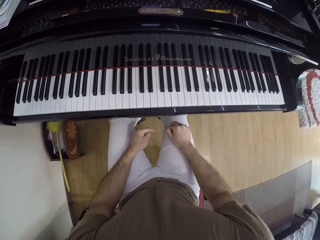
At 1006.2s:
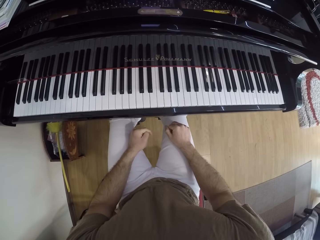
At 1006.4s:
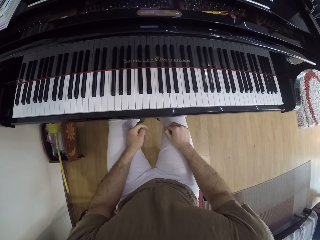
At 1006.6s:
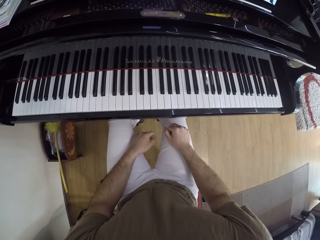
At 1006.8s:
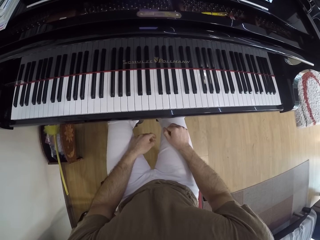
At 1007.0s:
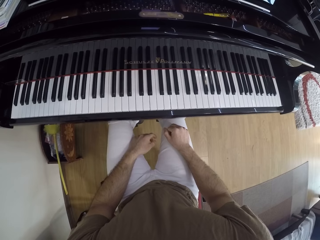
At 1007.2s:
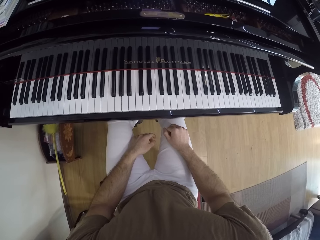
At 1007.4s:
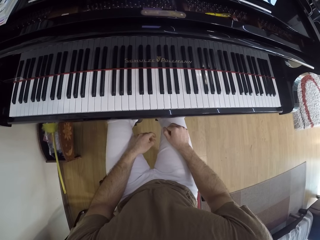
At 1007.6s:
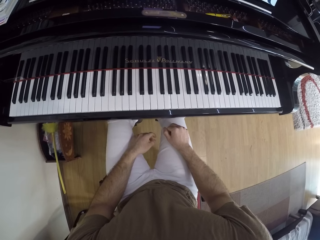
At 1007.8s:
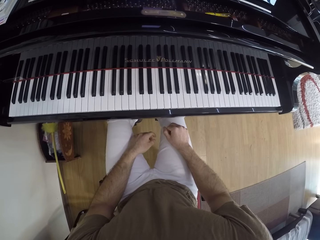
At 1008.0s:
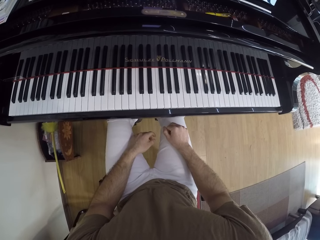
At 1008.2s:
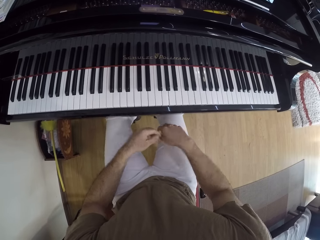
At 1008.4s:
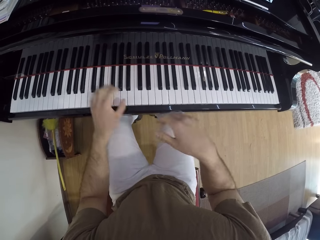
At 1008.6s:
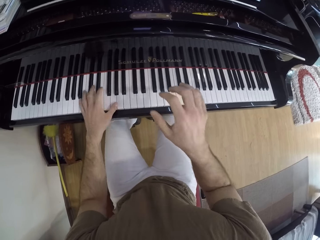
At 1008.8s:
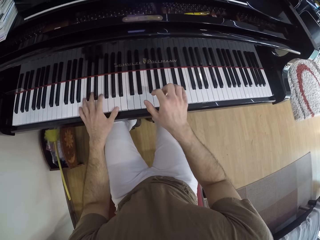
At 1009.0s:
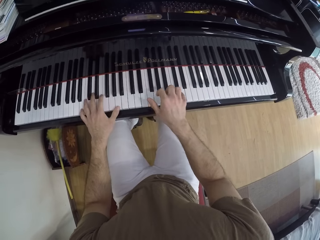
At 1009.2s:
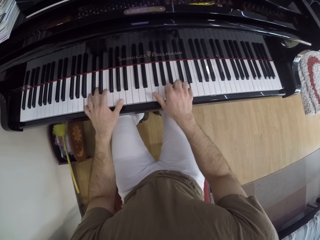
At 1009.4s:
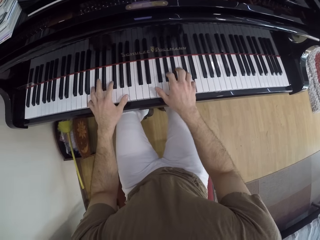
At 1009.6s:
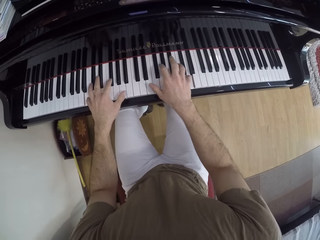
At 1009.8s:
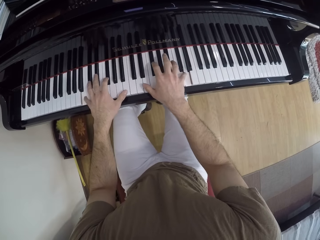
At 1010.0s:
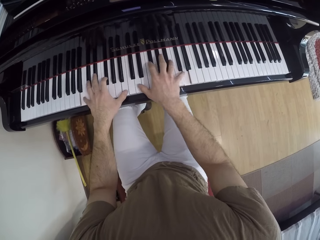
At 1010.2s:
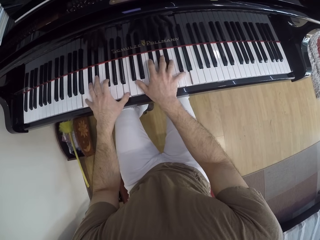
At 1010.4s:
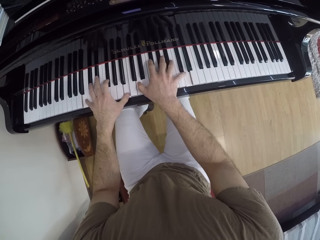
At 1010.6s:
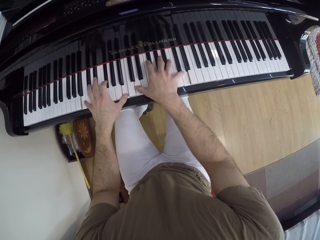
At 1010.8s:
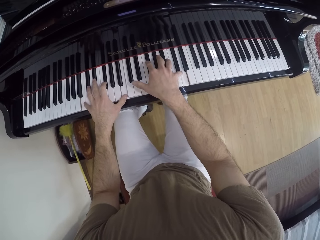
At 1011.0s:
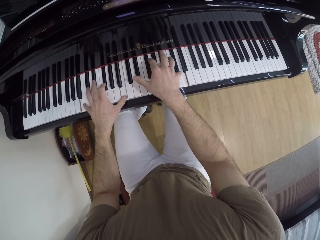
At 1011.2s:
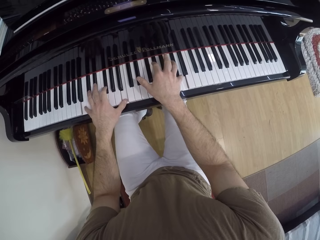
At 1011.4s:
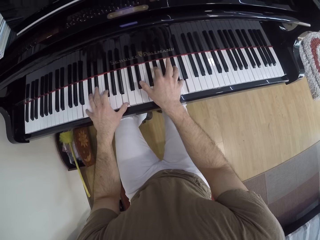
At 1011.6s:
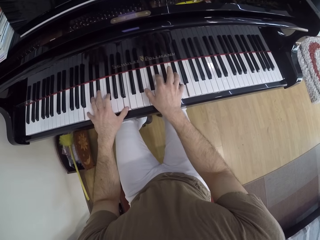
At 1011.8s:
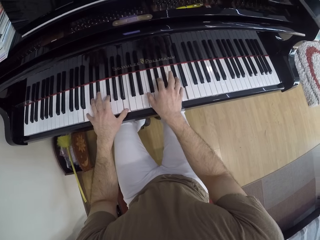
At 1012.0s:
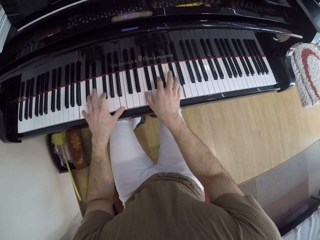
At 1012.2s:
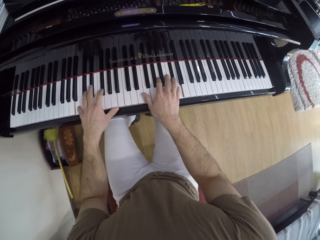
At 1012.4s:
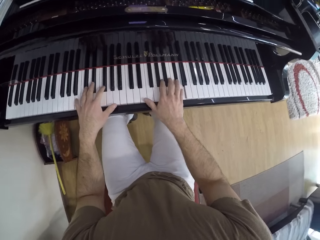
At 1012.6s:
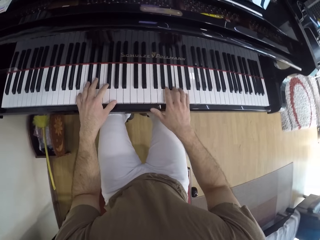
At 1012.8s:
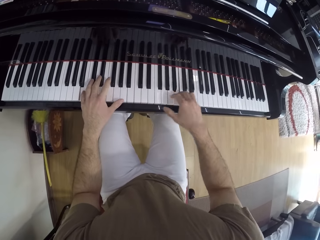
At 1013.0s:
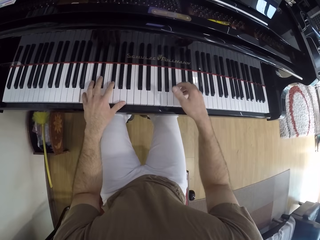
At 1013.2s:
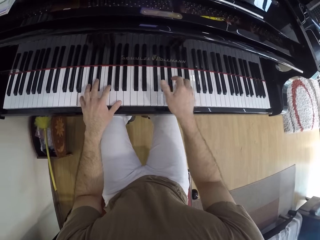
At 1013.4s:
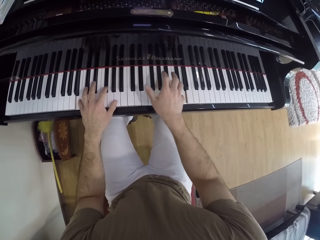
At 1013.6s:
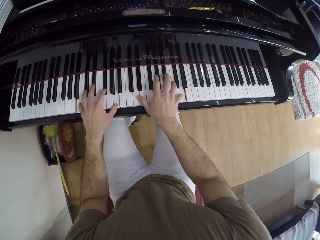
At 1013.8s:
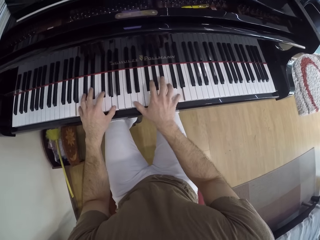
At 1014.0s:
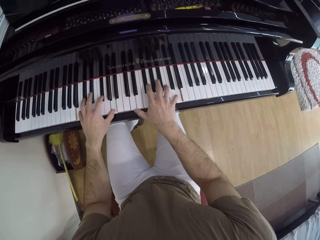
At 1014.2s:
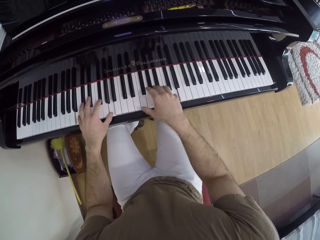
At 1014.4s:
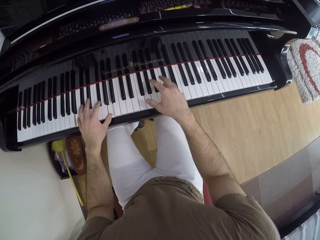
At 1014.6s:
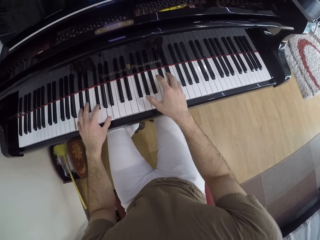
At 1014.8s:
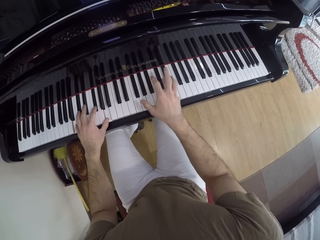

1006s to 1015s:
The camera wearer looks on. They play the grand piano with both hands.

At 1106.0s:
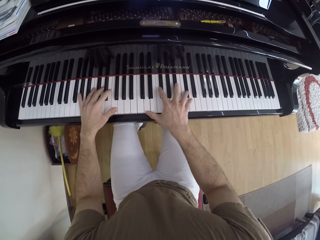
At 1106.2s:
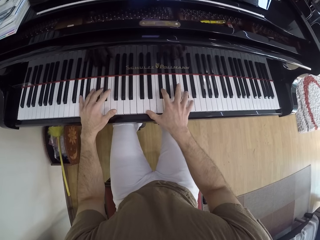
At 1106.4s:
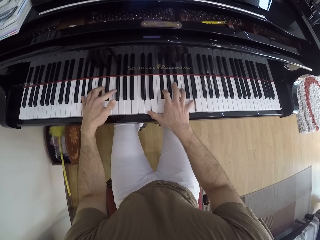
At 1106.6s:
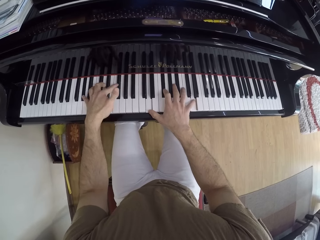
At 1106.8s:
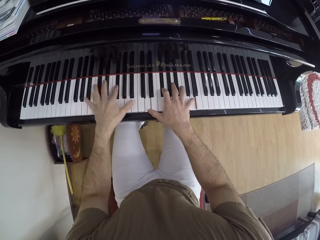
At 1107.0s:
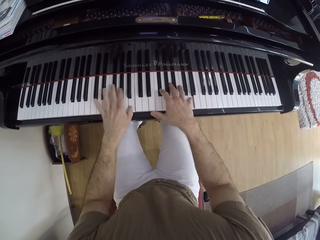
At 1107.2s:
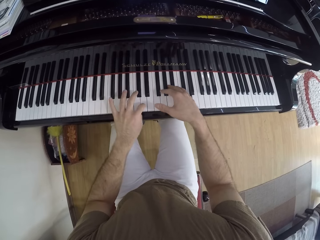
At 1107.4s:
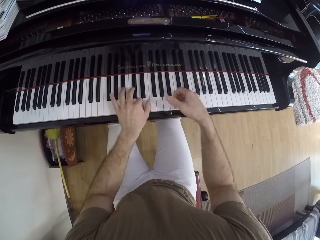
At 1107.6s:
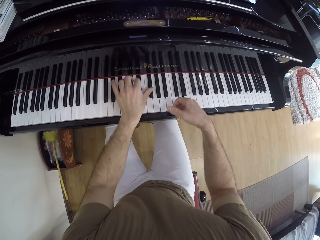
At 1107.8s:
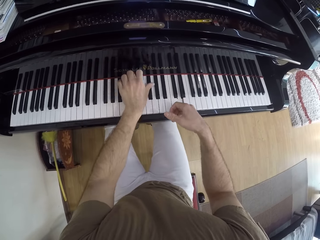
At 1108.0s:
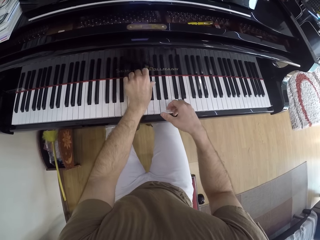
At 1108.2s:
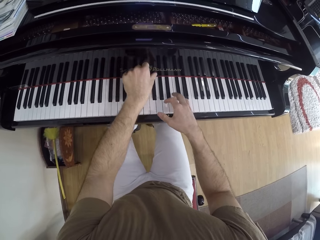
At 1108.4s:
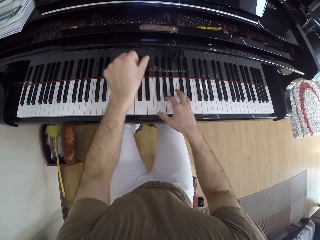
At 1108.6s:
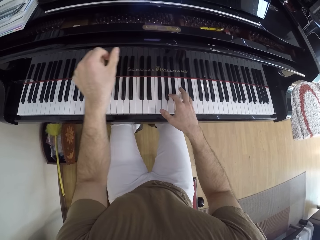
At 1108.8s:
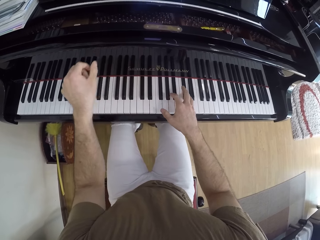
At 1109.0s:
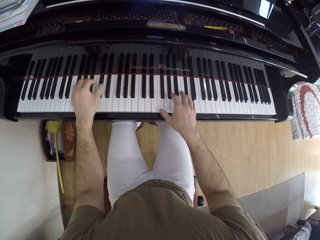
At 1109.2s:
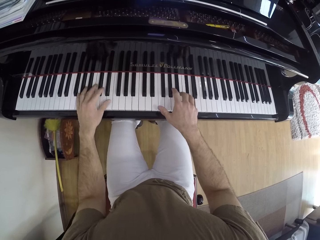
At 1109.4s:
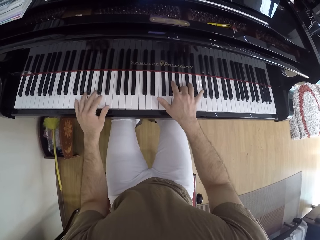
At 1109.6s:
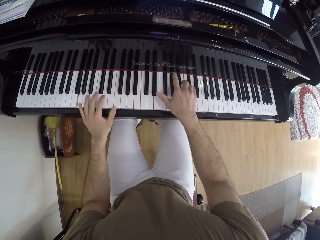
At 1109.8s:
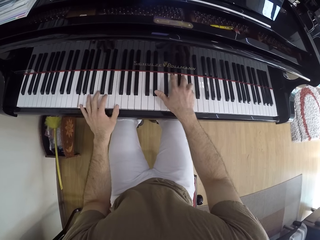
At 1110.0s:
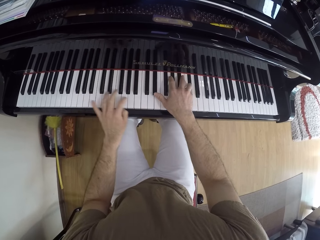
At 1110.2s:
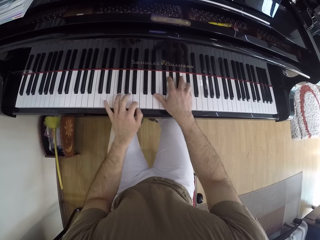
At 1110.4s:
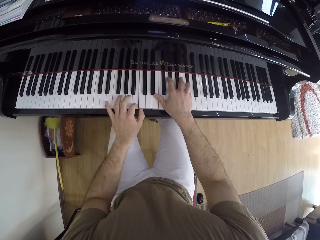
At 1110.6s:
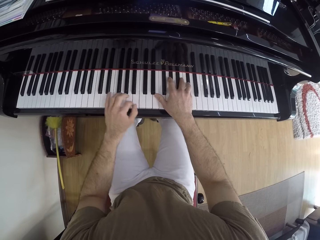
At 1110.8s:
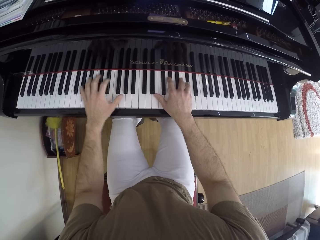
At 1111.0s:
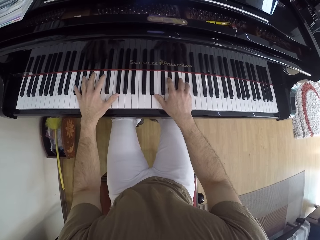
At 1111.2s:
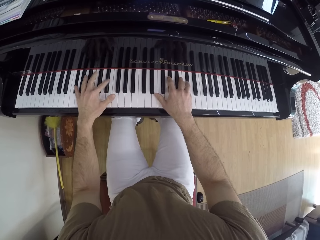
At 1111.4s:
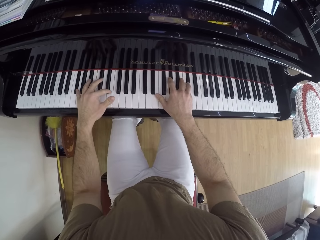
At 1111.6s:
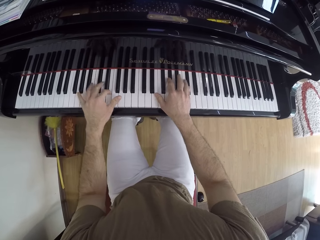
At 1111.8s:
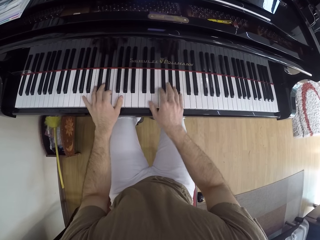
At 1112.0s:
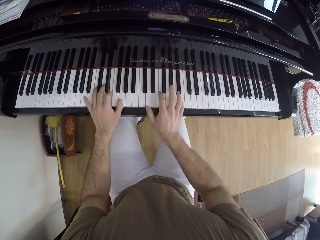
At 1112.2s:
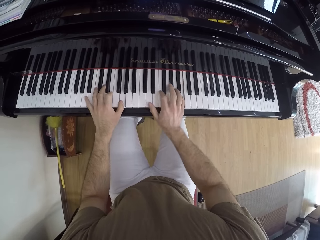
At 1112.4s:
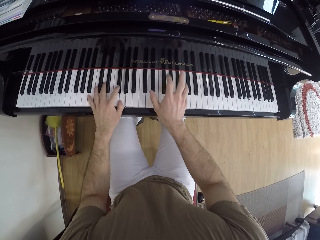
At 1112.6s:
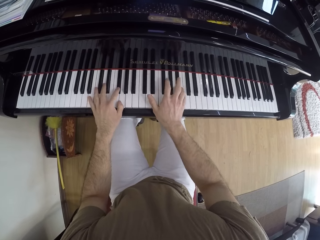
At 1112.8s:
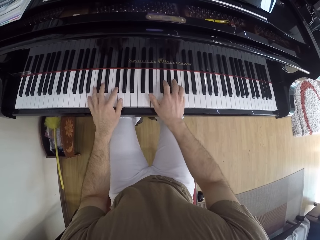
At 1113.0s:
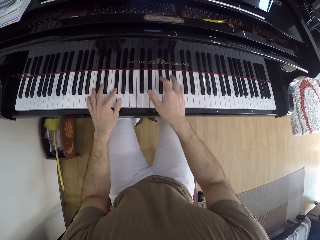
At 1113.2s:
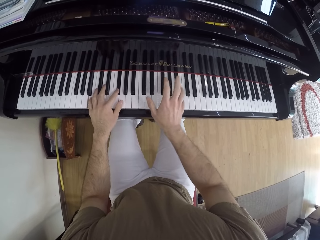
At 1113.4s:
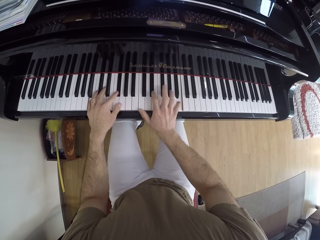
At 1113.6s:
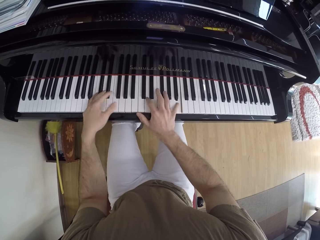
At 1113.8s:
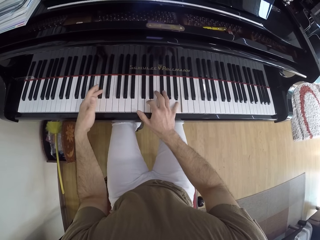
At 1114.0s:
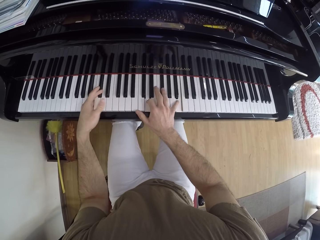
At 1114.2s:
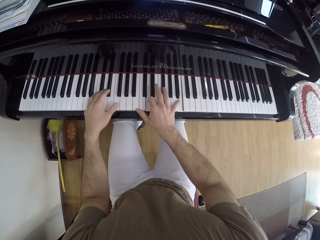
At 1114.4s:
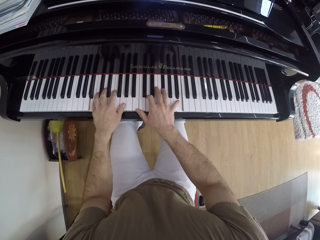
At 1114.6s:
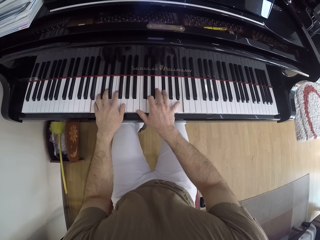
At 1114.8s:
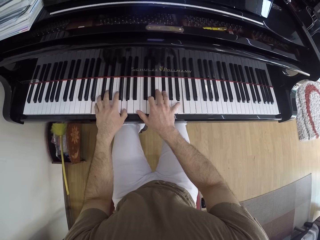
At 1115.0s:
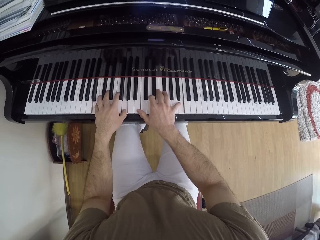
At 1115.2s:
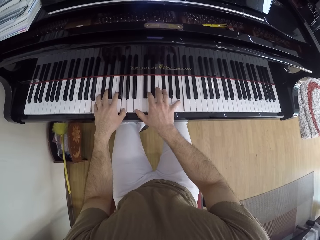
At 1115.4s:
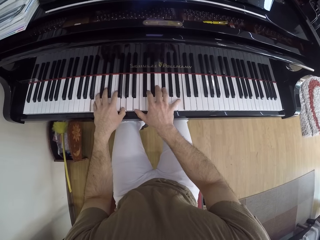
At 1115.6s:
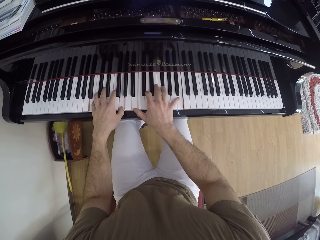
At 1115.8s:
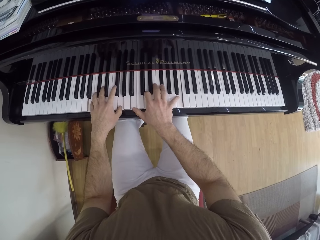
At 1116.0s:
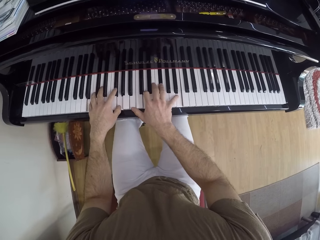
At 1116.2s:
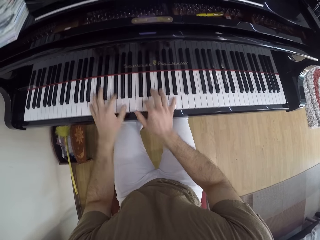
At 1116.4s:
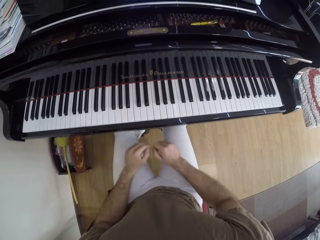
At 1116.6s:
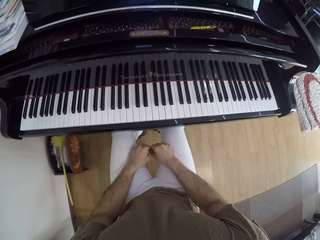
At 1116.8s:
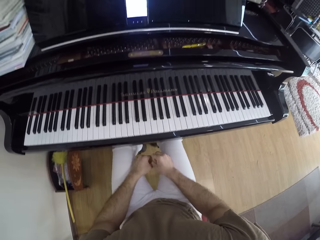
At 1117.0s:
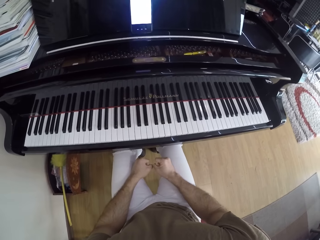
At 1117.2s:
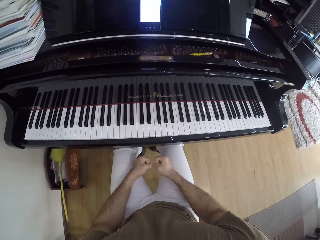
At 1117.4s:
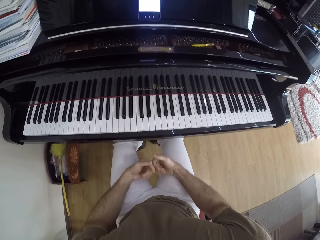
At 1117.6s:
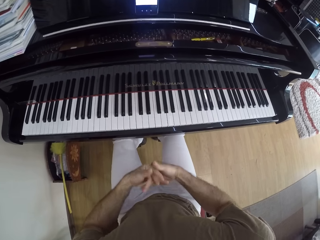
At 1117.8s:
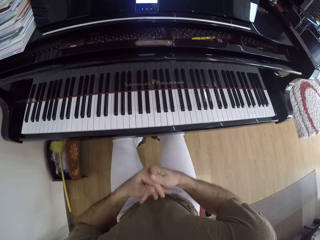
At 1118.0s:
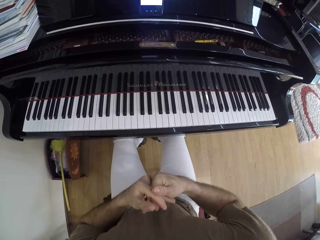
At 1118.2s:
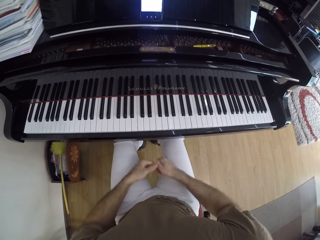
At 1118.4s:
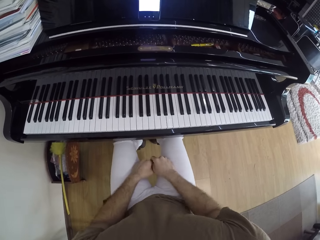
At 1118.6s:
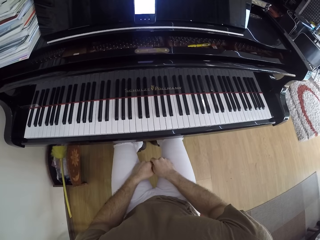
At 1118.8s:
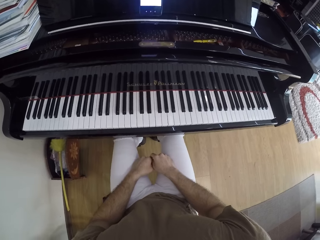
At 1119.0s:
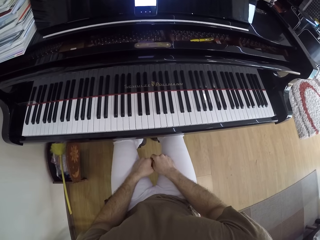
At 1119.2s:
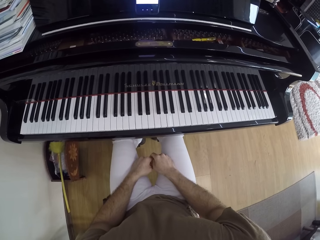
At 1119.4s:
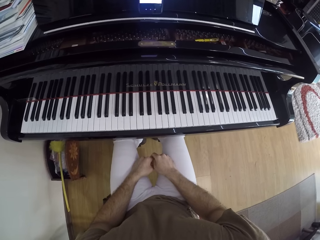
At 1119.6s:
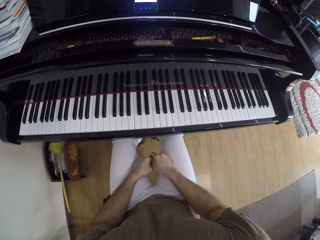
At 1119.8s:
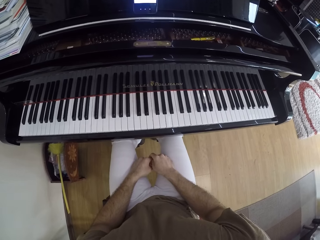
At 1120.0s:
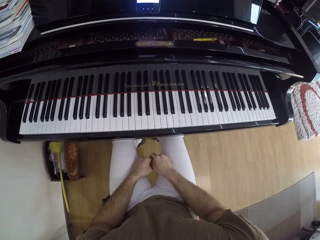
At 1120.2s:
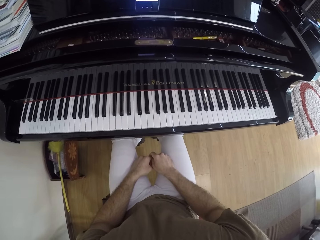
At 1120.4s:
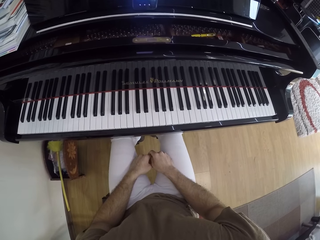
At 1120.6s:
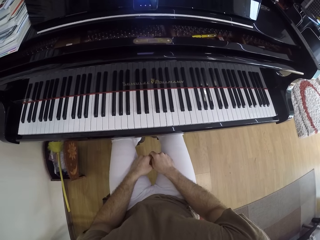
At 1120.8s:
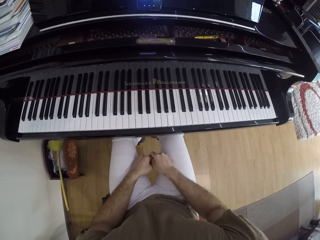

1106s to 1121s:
The camera wearer removes his right hand from the piano keys. He removes his left hand from the piano keys. He plays the piano with his left hand. He plays the piano with his hands. He drops his hands on his lap. He releases the hands from the piano. He clenches his hands. He presses his hands. He raises both hands. He drops his hands on his lap.
